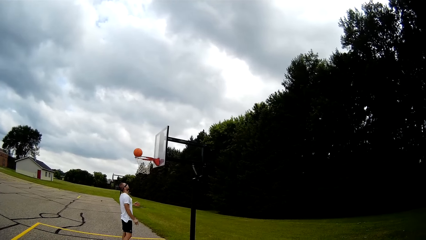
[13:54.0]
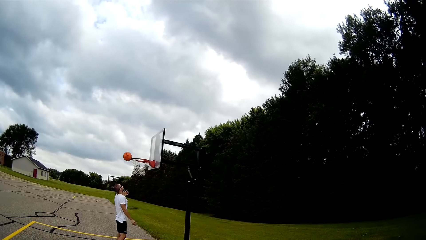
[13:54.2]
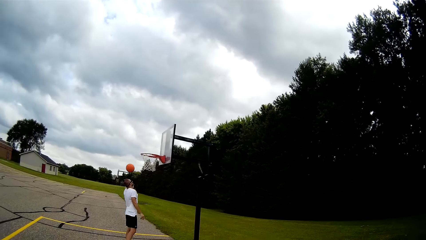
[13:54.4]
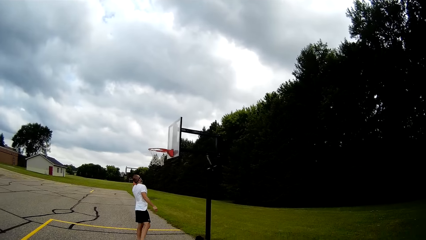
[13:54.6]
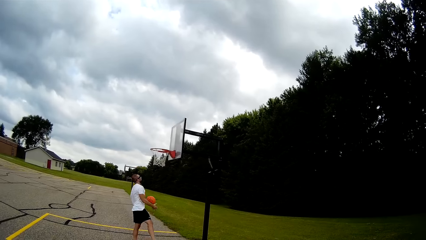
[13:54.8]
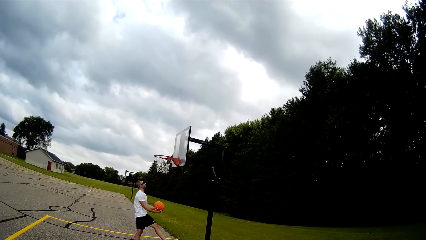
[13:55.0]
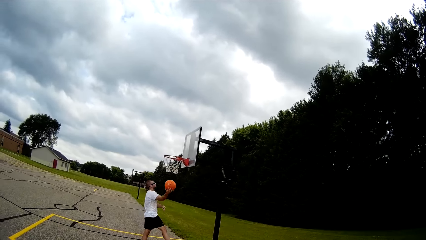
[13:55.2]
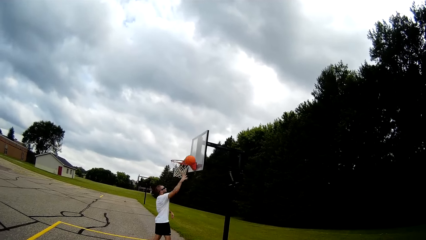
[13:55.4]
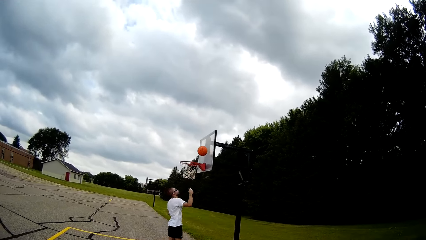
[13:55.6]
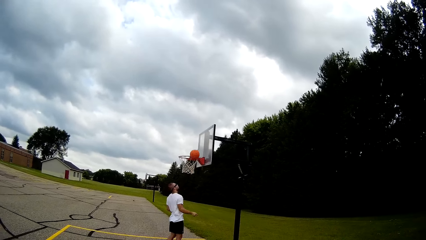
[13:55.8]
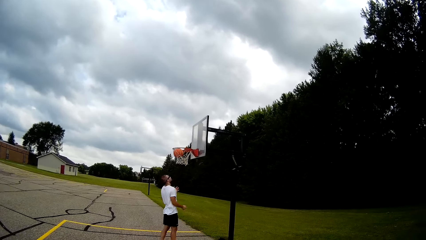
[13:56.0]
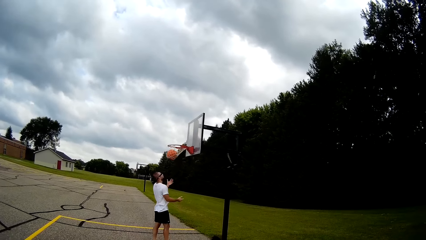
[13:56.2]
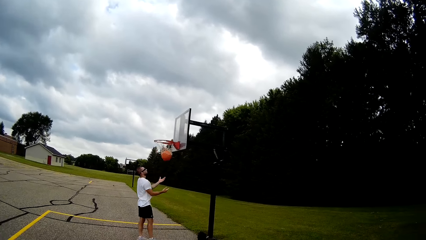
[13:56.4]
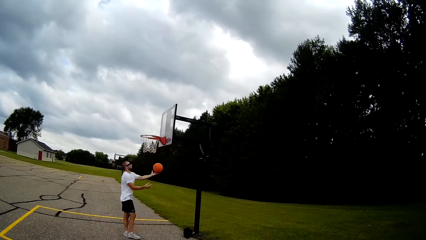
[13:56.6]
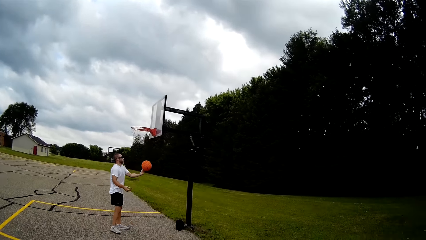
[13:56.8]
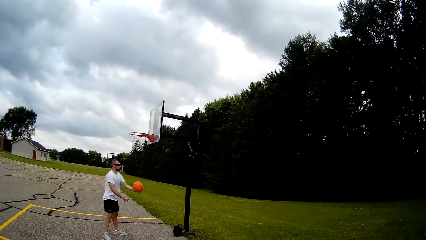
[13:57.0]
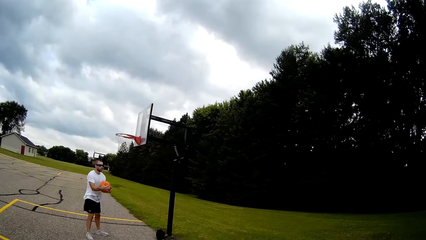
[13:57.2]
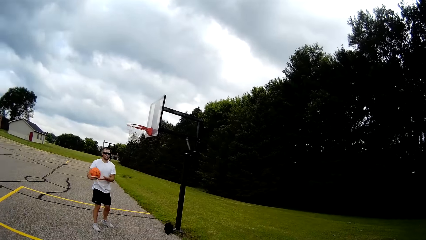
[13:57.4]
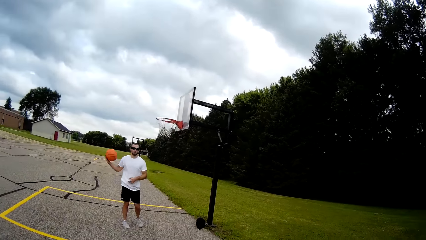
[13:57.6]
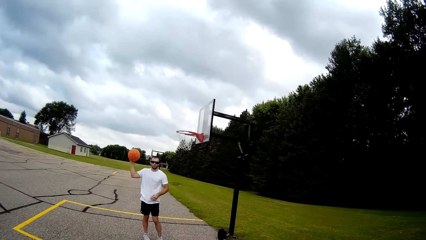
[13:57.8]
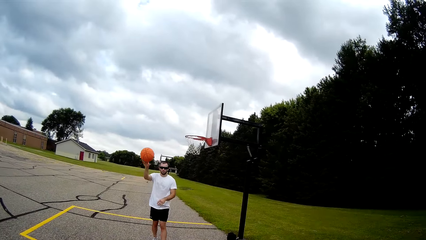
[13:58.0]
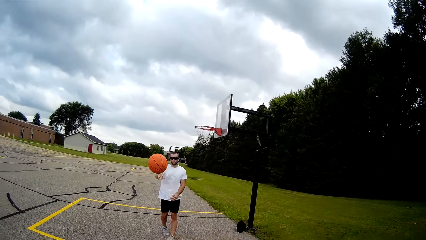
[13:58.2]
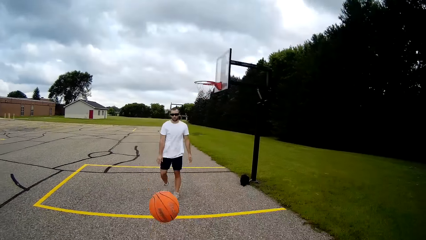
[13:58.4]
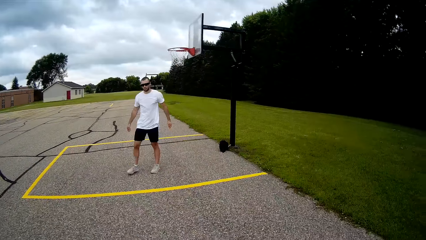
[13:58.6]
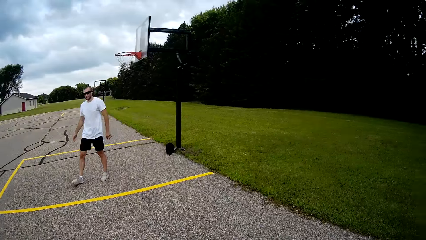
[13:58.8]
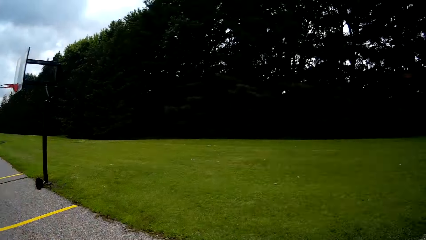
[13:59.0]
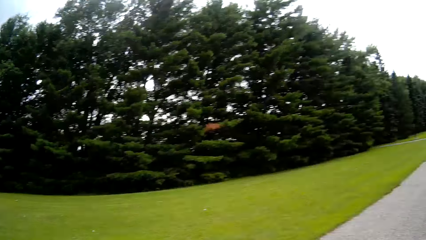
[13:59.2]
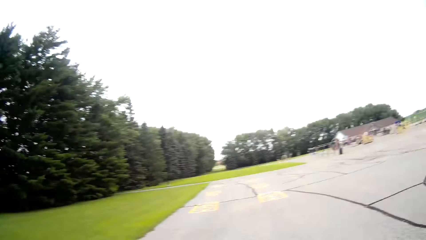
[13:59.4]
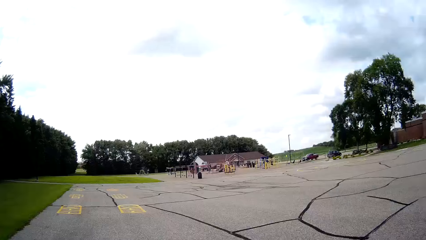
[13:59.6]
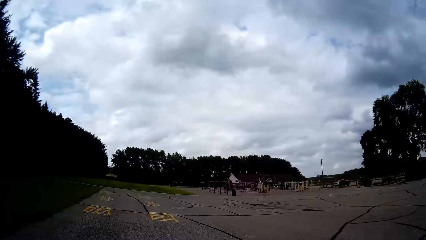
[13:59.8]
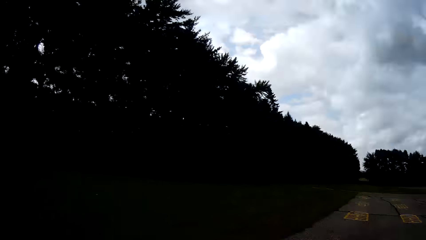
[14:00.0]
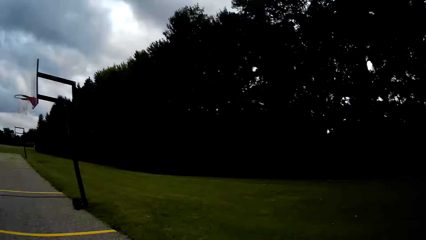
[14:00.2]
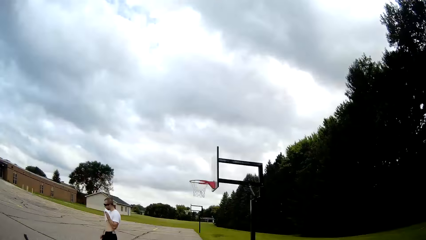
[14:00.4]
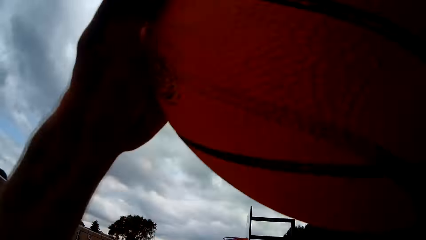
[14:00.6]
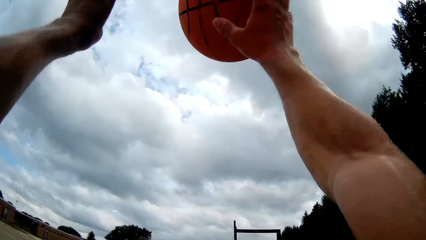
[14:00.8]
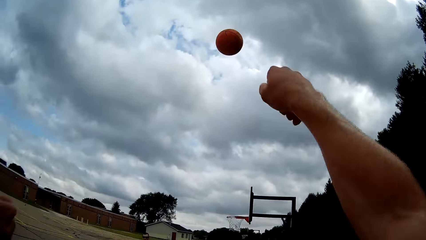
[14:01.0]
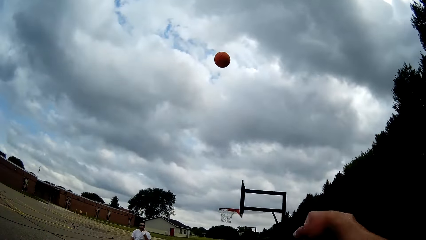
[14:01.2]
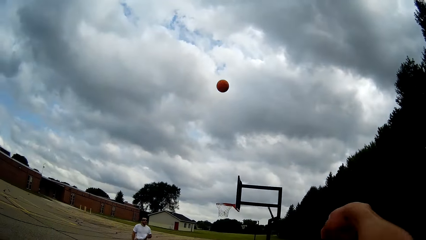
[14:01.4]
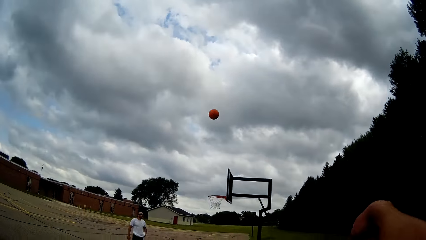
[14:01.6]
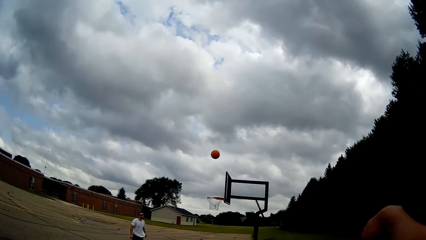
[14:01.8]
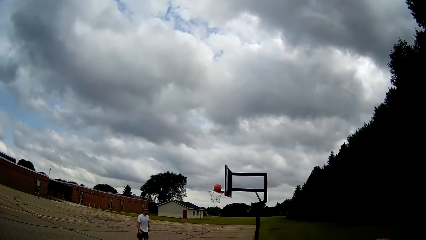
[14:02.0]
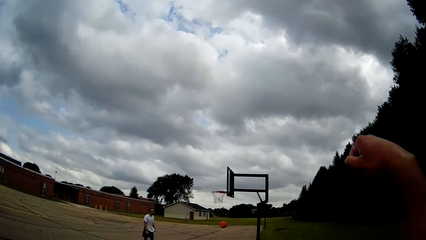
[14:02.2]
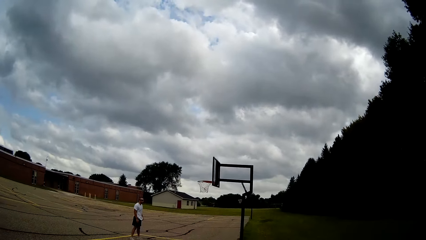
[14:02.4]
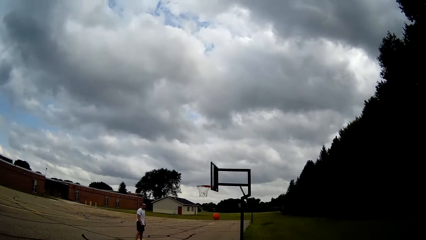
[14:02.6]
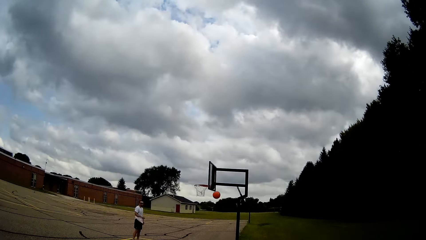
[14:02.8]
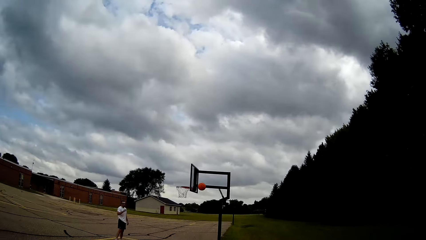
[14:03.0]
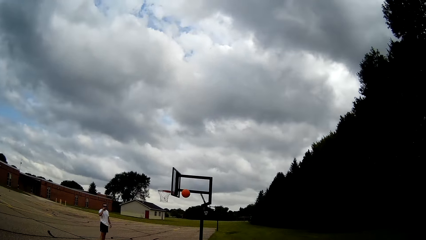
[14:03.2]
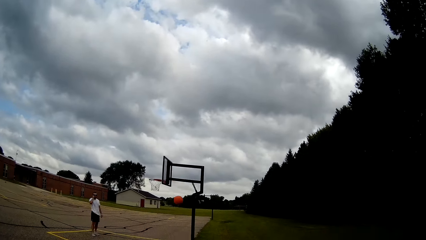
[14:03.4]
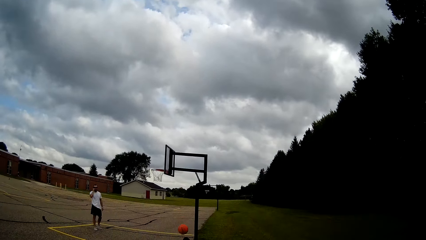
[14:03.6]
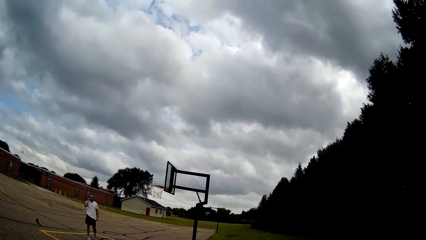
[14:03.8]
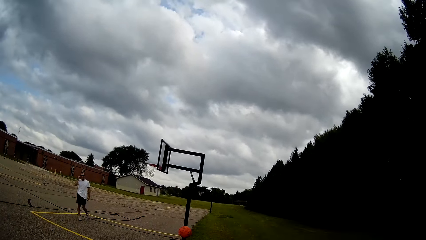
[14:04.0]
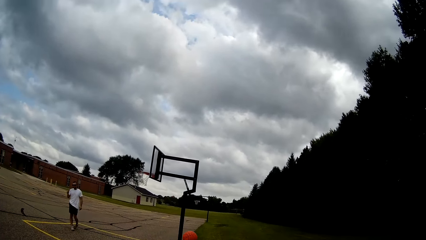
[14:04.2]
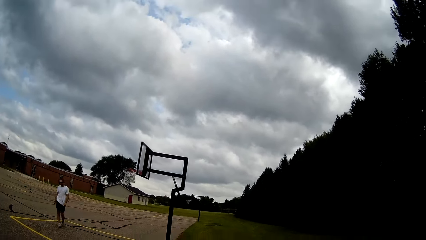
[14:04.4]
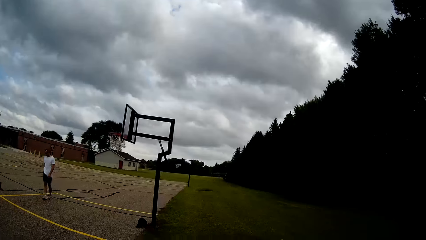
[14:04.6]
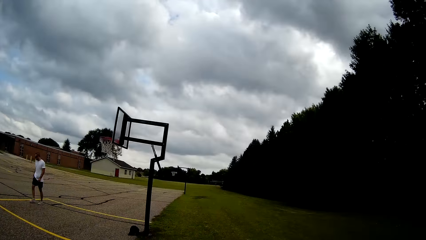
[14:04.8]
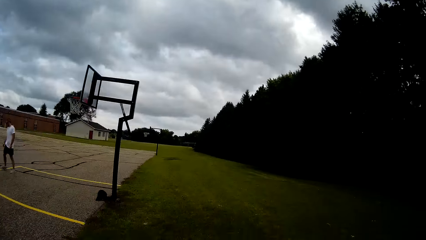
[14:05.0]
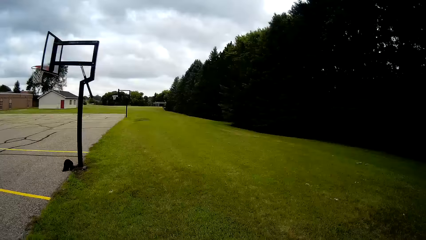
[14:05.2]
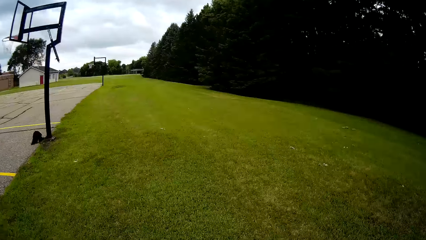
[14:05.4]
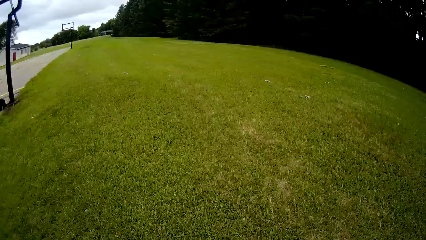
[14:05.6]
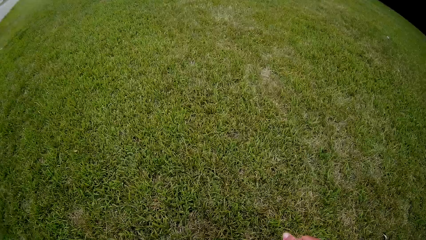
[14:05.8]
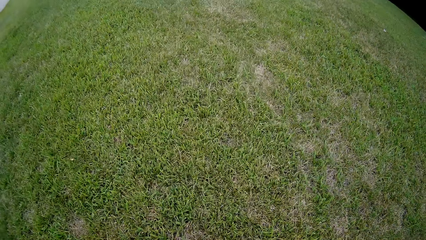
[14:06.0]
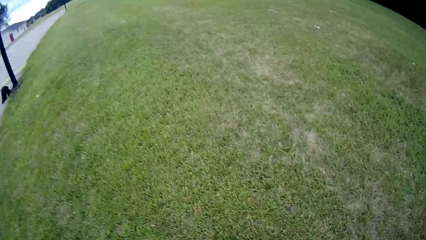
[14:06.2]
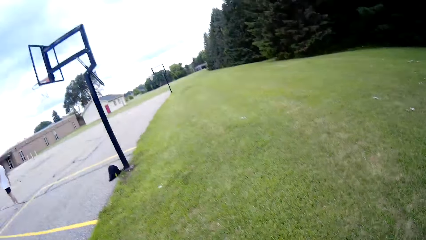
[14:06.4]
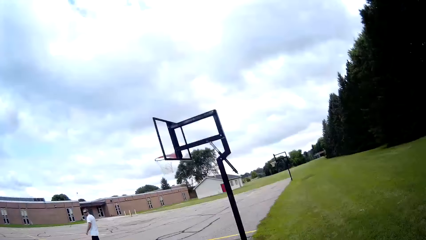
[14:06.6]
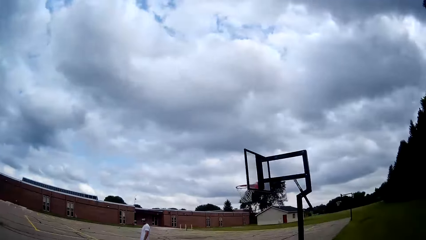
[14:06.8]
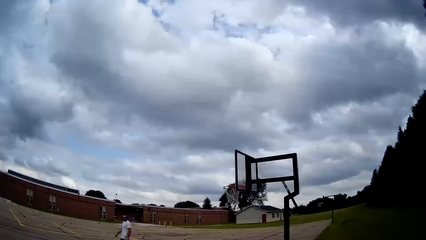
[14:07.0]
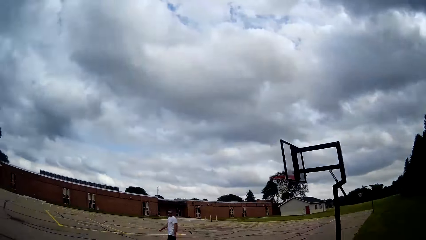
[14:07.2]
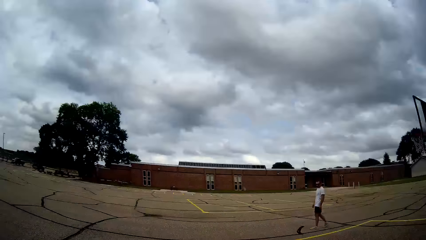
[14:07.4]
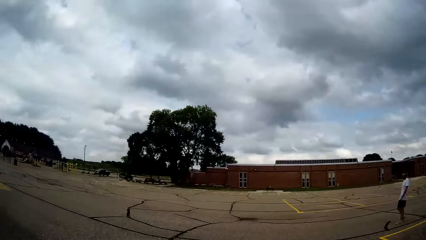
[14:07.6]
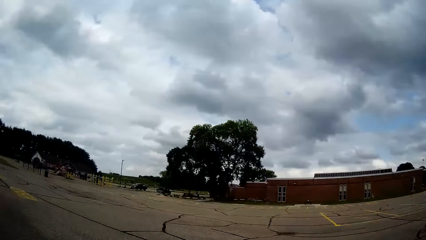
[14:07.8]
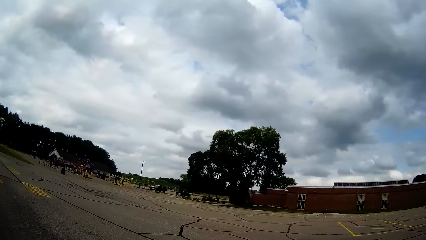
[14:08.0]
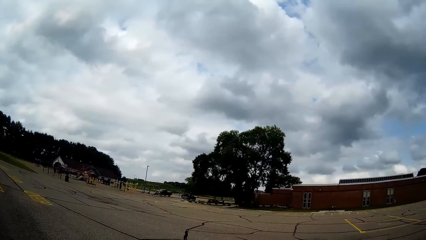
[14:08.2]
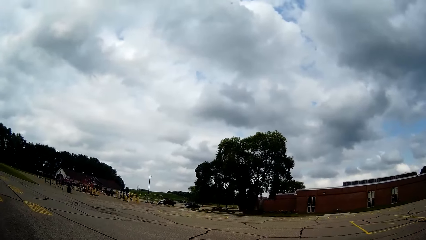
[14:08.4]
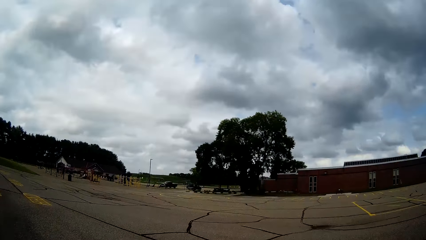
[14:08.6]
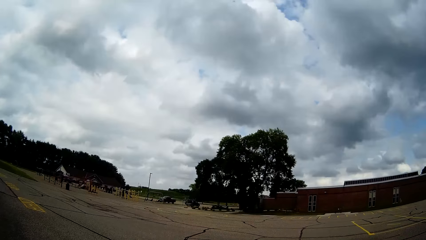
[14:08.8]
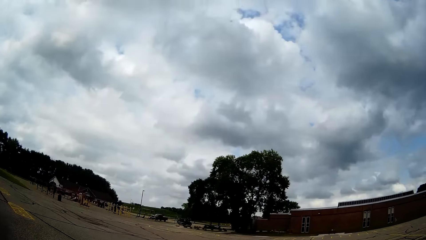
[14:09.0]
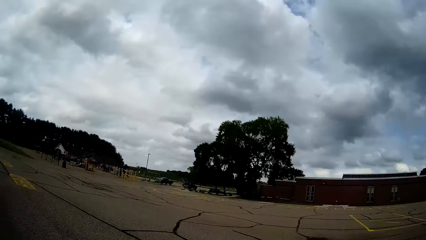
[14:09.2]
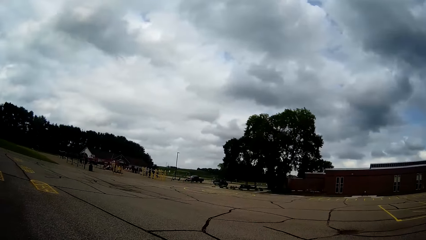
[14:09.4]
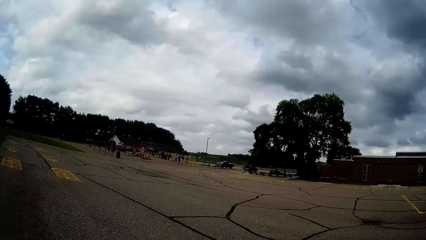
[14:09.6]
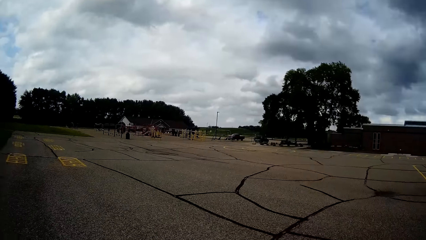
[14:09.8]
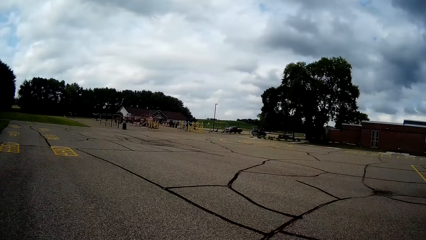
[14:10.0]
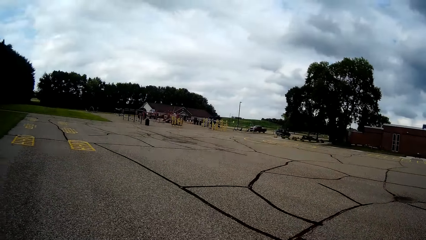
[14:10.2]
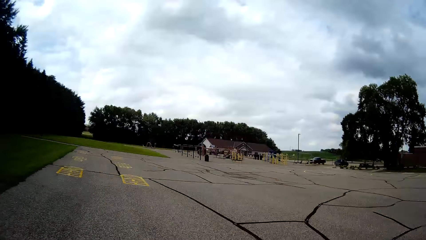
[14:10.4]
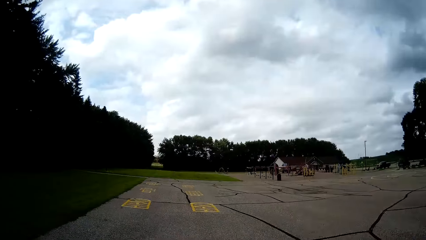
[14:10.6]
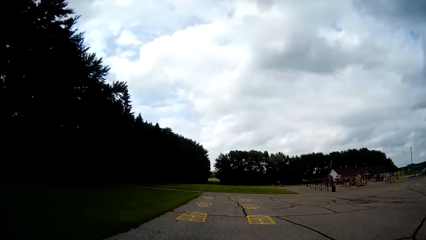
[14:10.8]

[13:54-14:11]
A man catches the basketball. The man throws the basketball into the hoop. The man catches the basketball. The man passes the basketball to the camera wearer. The camera wearer catches the basketball. They throw the basketball across the backboard. They play basketball. They step on a lawn beside the basketball court. They pick up the basketball on the lawn. They move back to the basketball court.
